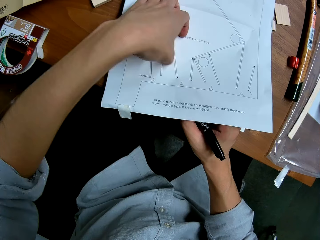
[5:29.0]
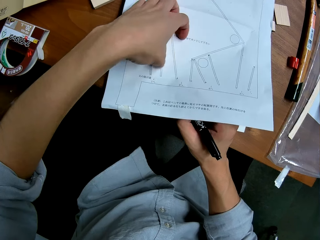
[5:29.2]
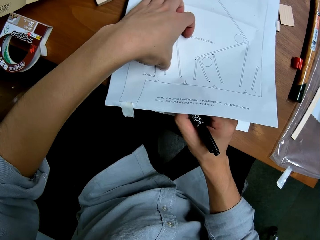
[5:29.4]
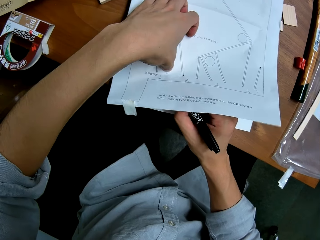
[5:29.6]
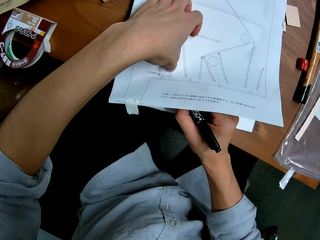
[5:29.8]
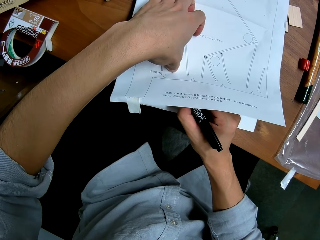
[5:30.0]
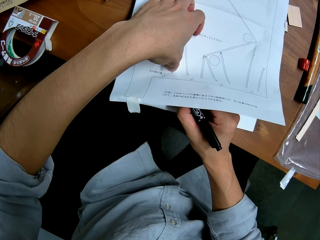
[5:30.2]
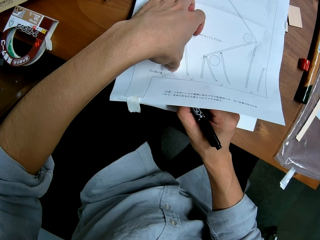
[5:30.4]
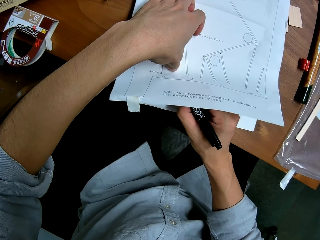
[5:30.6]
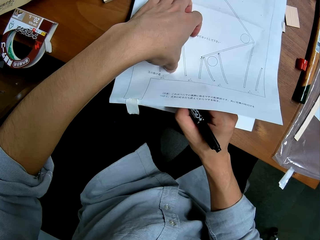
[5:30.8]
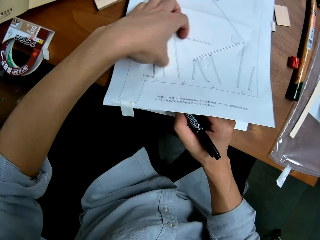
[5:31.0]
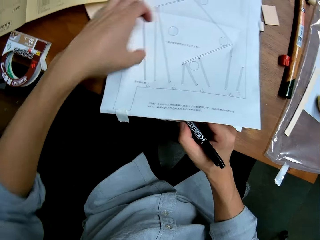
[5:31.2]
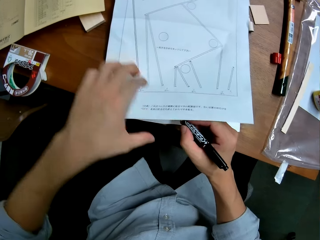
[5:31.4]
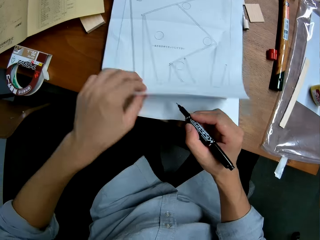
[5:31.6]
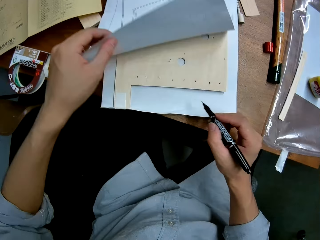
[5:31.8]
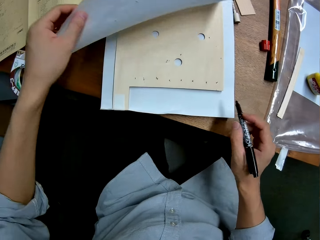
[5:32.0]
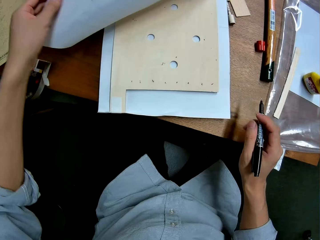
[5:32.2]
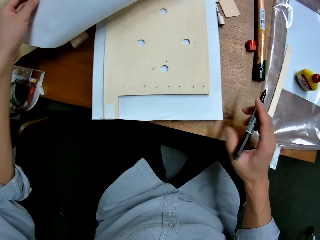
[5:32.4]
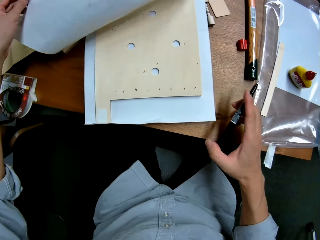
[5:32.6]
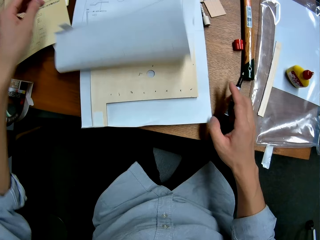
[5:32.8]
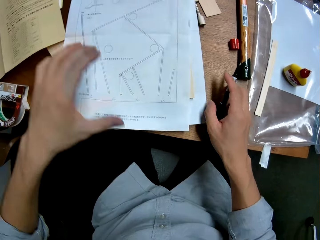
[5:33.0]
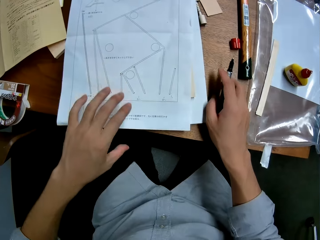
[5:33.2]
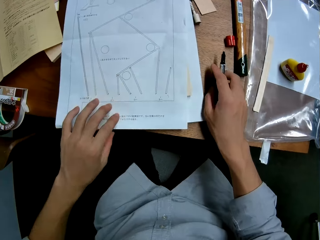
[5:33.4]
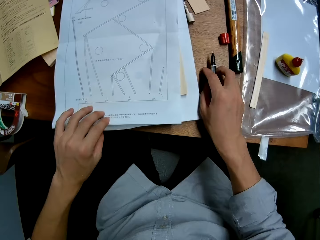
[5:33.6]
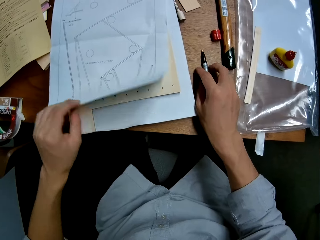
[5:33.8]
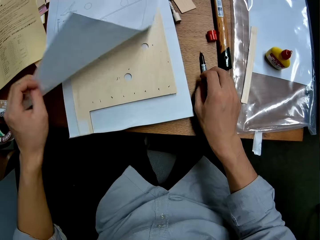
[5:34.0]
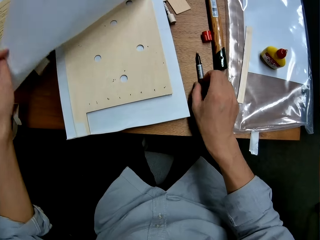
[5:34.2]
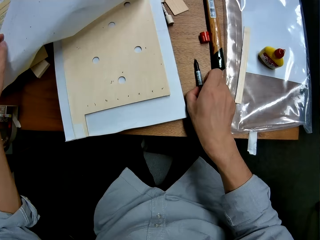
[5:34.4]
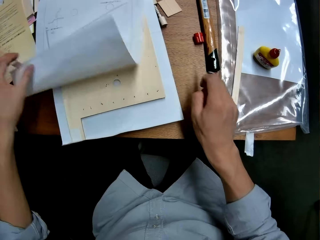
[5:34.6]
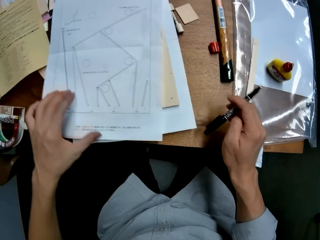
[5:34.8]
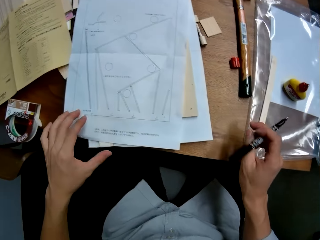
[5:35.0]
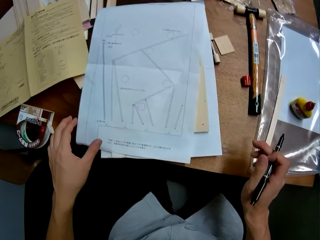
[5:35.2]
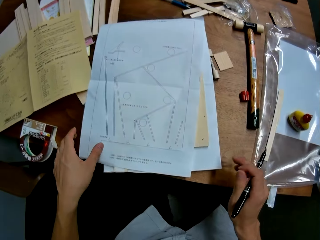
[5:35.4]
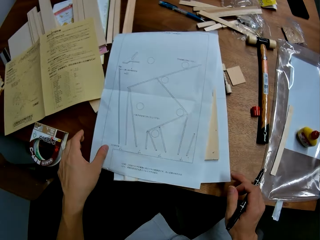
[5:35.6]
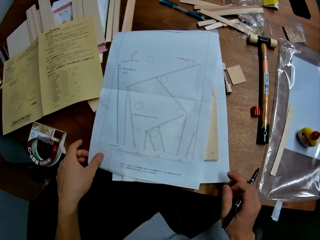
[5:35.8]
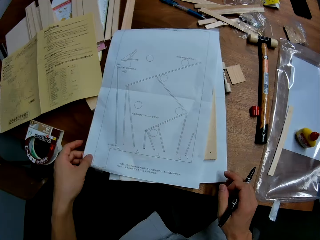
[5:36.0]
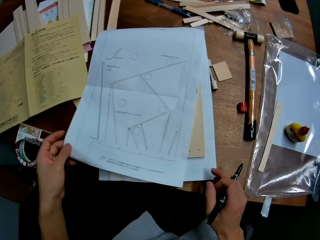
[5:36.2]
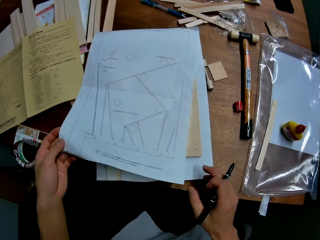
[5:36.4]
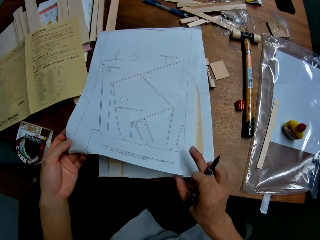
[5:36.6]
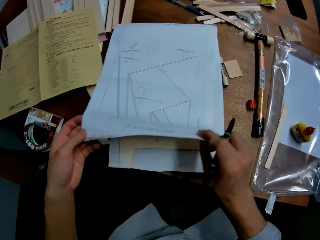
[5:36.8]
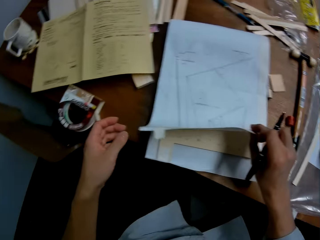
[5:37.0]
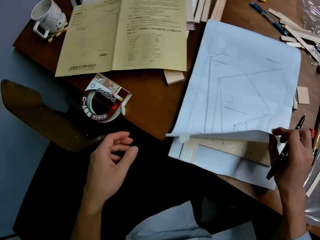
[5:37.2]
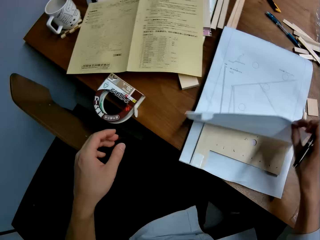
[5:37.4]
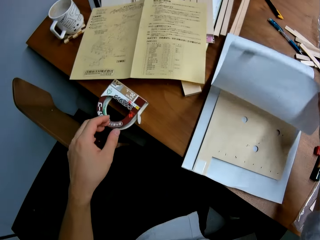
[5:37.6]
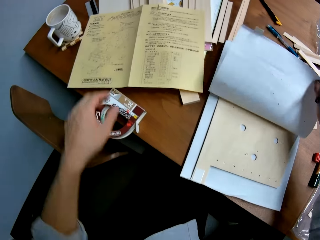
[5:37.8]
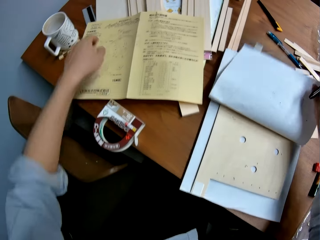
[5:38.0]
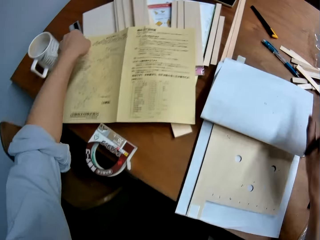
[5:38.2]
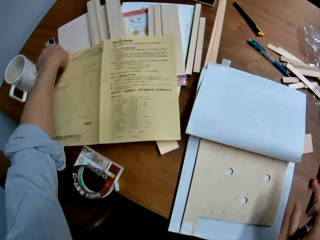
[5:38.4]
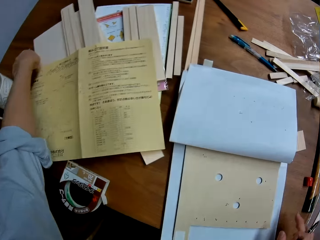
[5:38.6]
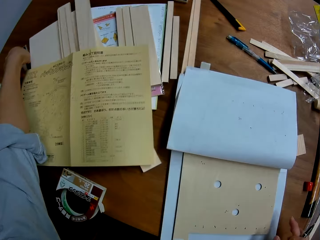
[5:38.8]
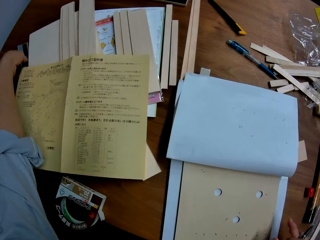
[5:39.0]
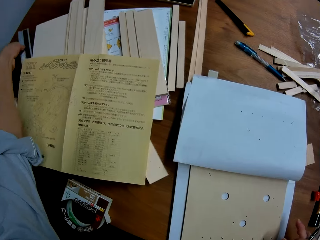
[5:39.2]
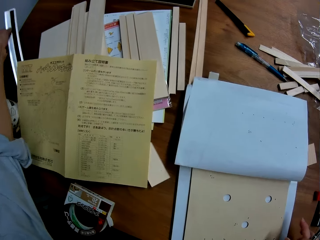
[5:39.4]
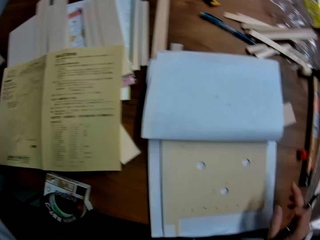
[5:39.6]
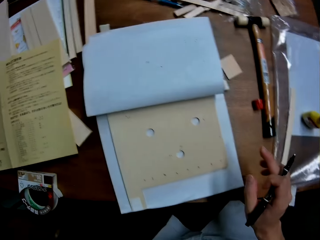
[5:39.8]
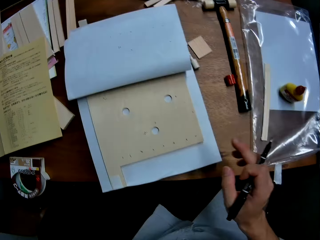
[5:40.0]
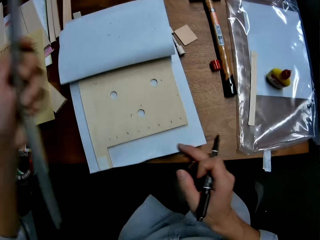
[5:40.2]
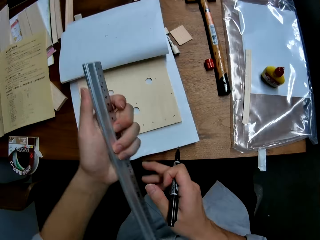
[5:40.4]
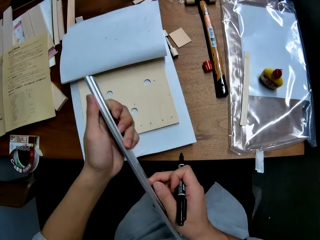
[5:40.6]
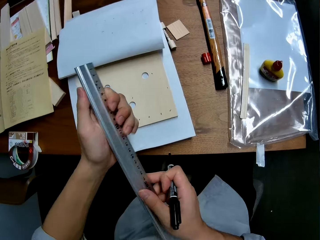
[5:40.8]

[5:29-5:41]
The camera wearer raises the paper on the wooden mechanical model with his left hand. He drops the pen in his right hand on the table. He opens the paper. He picks up the pen from the table with his right hand. He takes the paper. He raises the paper on the wooden mechanical model with his right hand. He opens the paper. He picks up a ruler from the table with his left hand.

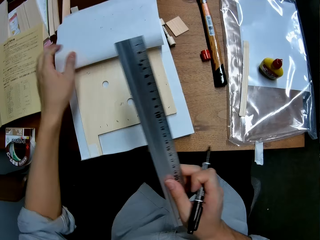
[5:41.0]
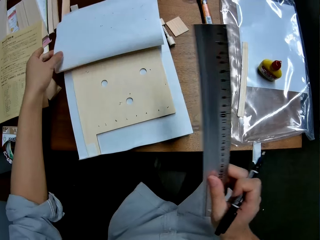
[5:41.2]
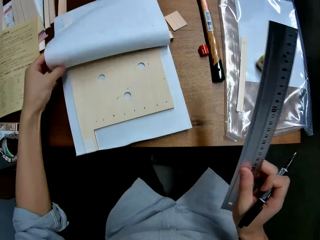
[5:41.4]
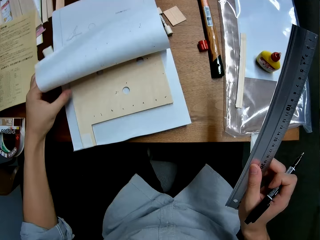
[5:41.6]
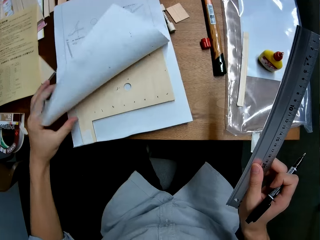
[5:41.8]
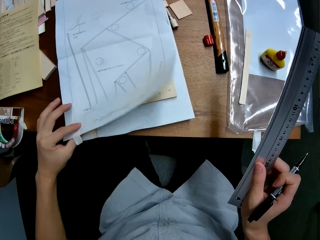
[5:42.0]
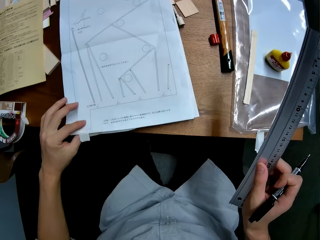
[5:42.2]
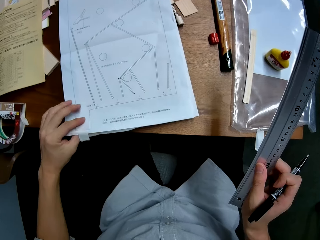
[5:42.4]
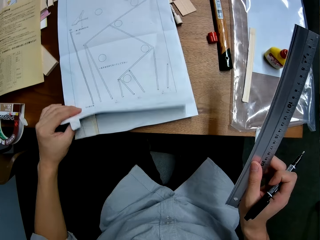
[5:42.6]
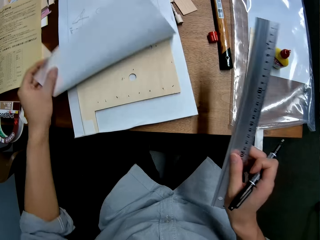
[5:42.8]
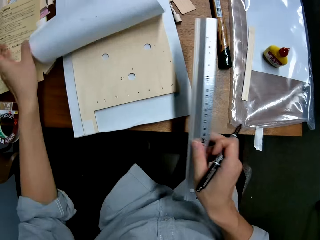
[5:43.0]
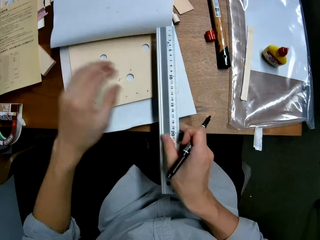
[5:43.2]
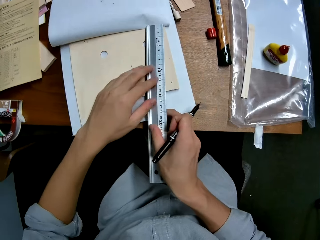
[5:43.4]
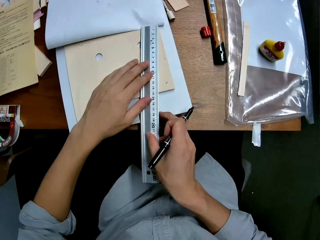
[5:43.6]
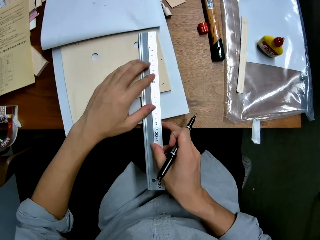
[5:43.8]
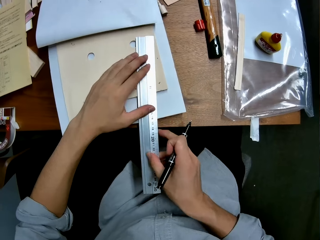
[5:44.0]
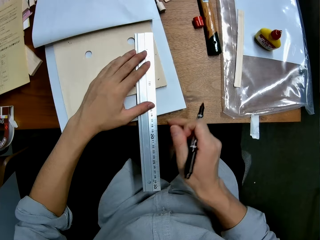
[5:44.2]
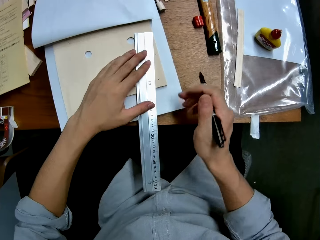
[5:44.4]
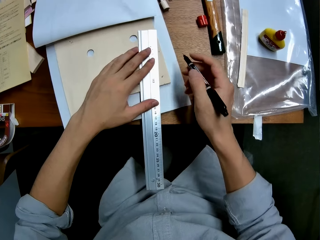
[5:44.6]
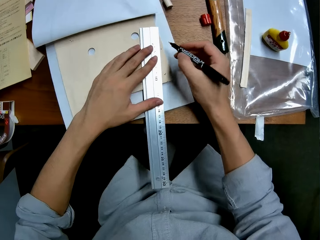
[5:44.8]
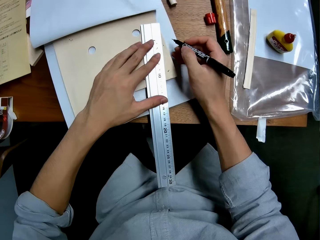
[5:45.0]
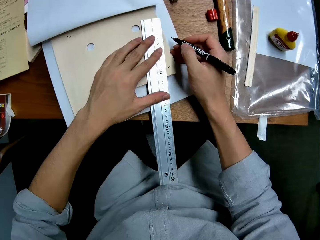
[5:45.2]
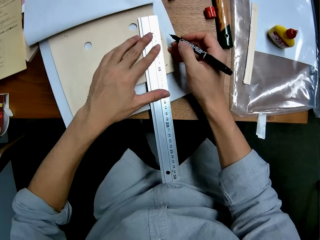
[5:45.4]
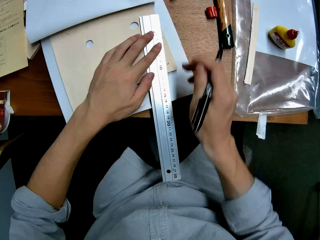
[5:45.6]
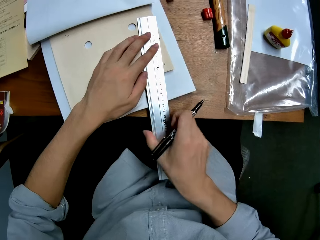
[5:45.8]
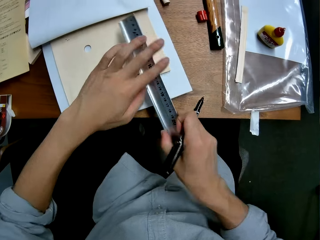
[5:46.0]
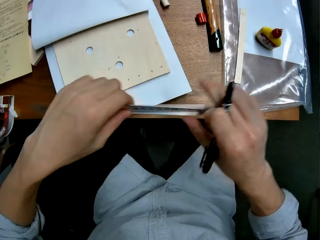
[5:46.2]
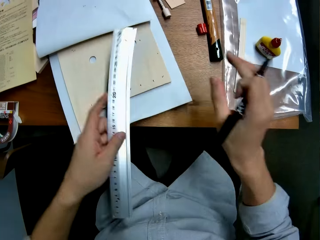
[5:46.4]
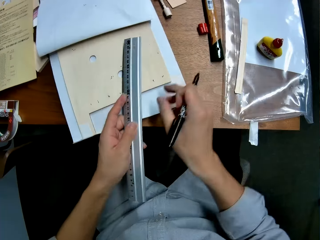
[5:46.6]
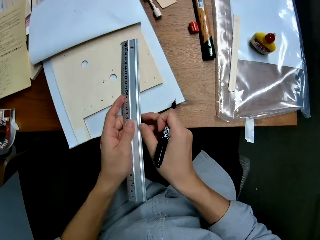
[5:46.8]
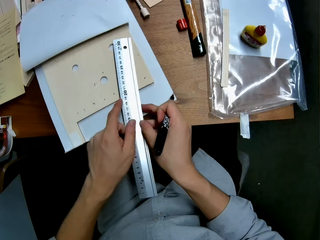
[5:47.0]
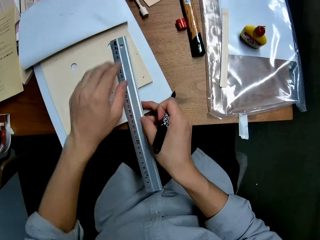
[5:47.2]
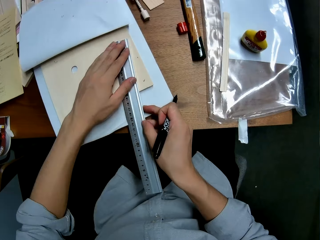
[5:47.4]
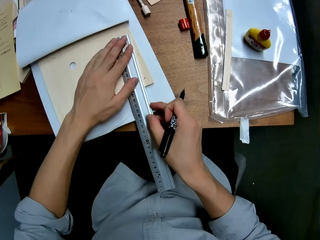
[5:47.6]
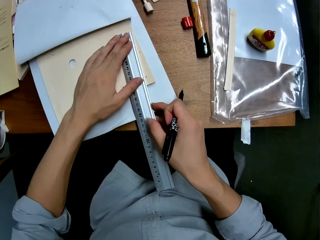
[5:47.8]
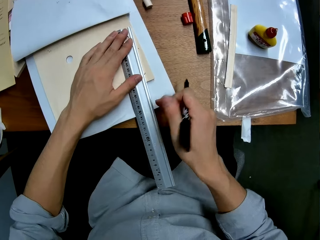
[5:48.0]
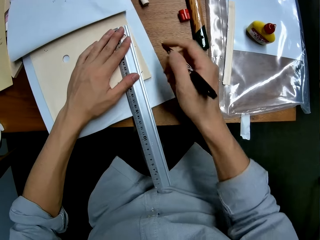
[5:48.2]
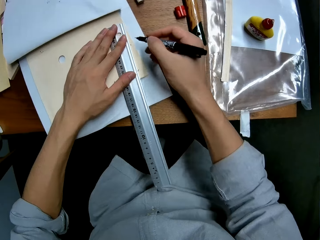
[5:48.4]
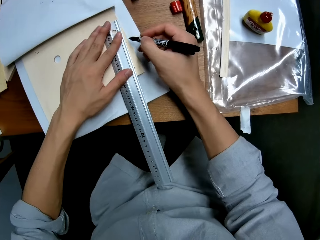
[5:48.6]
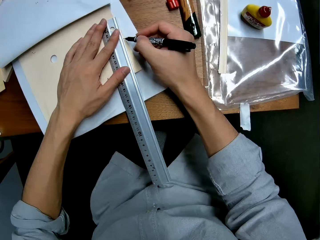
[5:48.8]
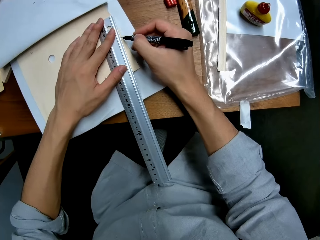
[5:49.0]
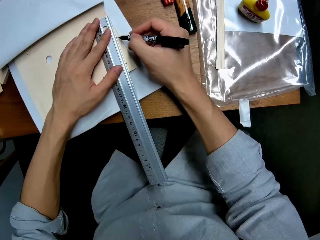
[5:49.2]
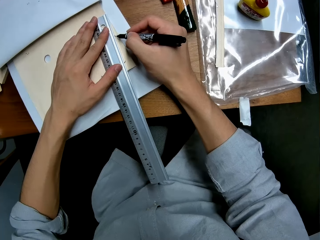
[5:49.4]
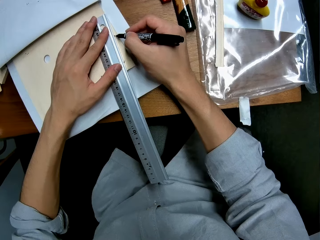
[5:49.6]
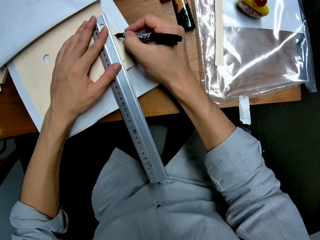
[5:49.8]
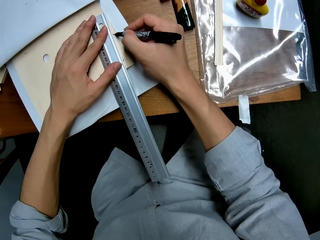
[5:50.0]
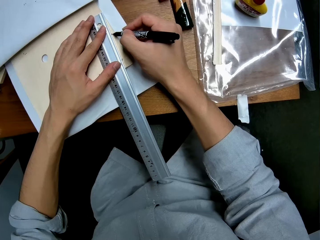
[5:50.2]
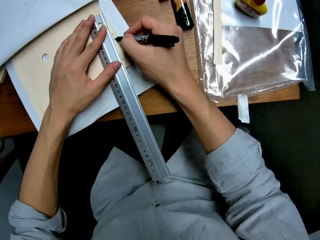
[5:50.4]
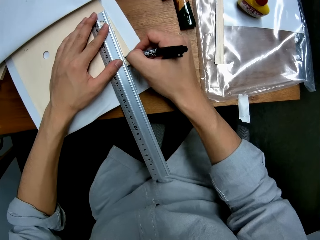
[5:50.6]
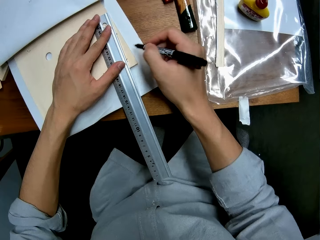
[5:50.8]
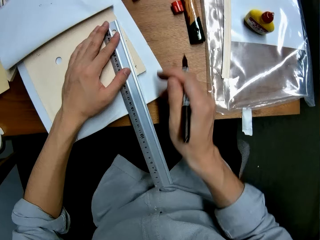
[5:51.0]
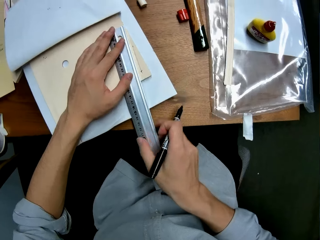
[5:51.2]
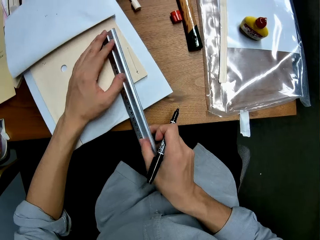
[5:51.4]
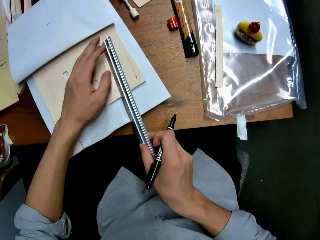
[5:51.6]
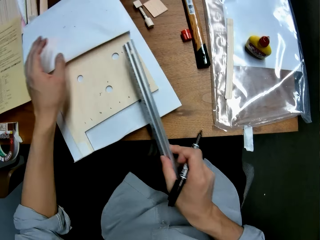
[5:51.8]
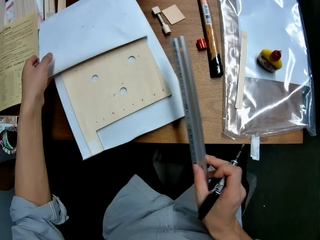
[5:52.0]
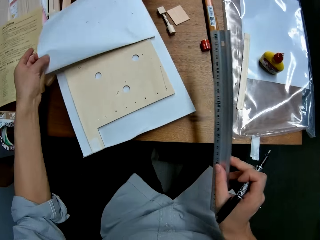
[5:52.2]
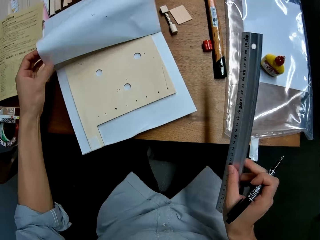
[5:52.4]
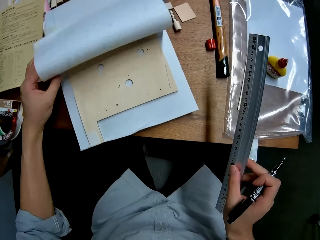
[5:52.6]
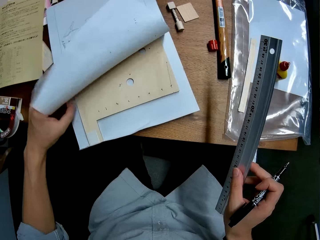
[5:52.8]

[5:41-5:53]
The camera wearer passes the ruler from his left hand to his right hand. He drops the paper down on the wooden mechanical model with his left hand. He looks at the paper. He raises the paper on the wooden mechanical model with his left hand. He places the ruler on the wooden mechanical model. He turns the ruler upside down. He places the ruler on the wooden mechanical model. He rules on the wooden mechanical model or the paper with the ruler and the marker in his right hand. He picks up the ruler from the wooden mechanical model with his right hand.
